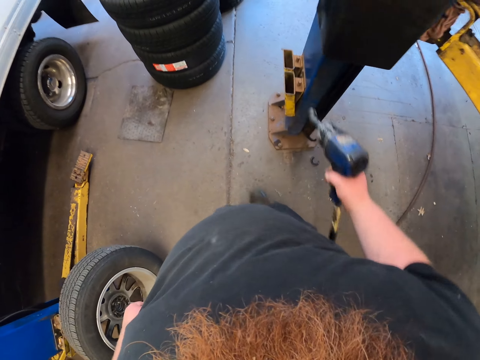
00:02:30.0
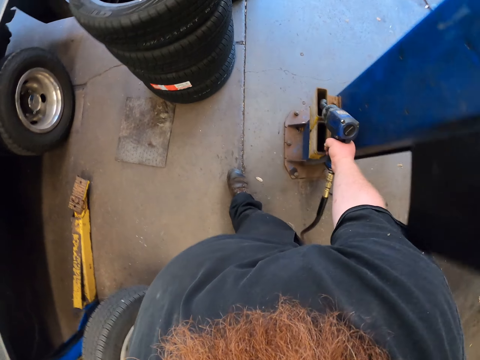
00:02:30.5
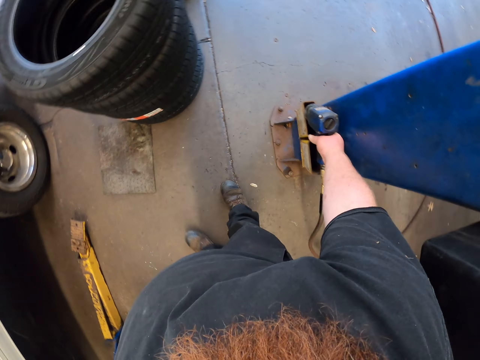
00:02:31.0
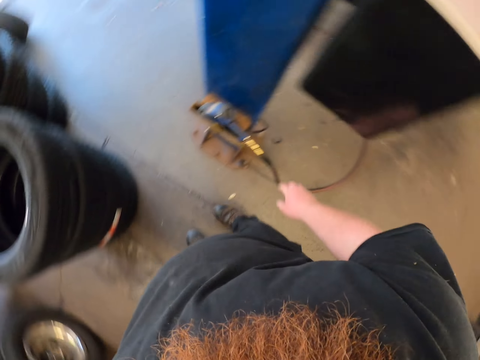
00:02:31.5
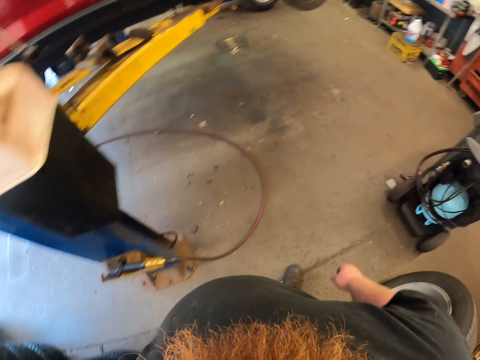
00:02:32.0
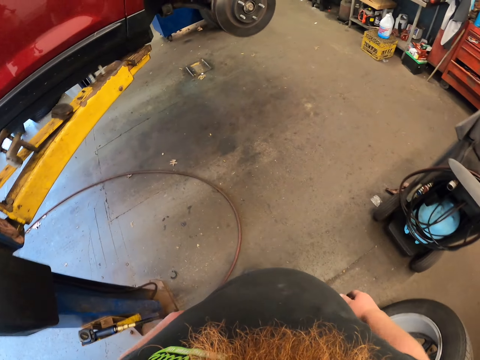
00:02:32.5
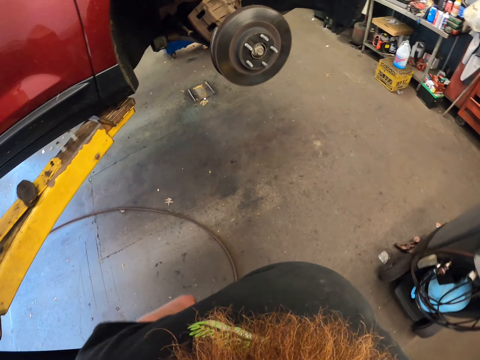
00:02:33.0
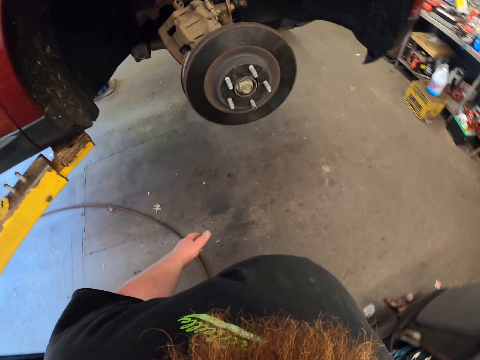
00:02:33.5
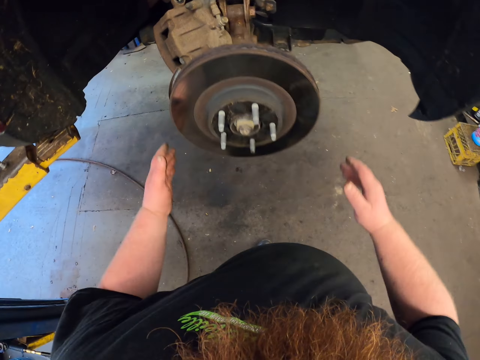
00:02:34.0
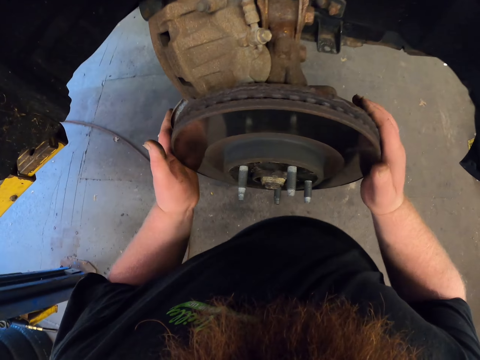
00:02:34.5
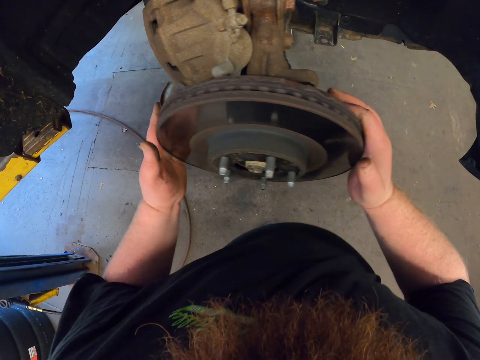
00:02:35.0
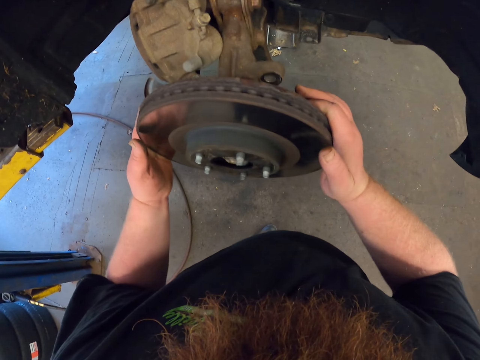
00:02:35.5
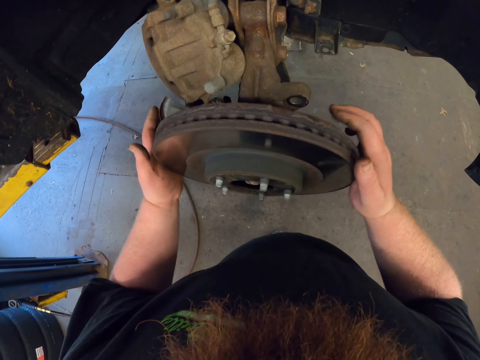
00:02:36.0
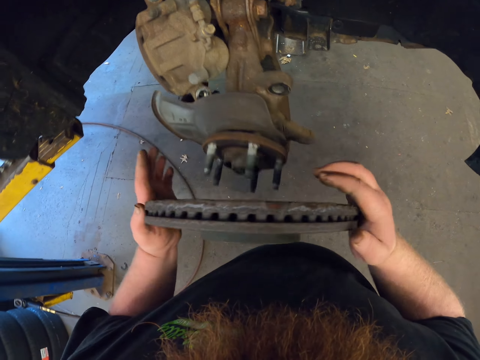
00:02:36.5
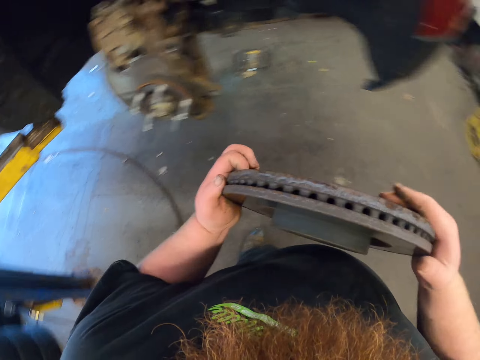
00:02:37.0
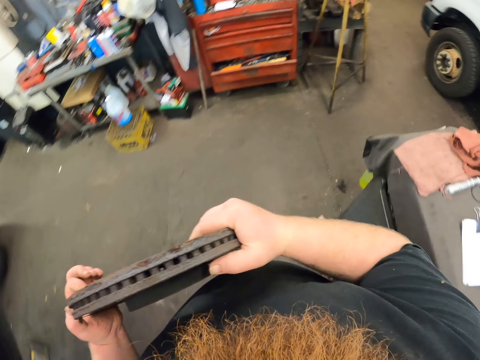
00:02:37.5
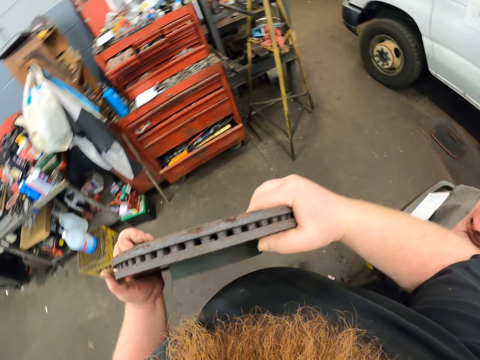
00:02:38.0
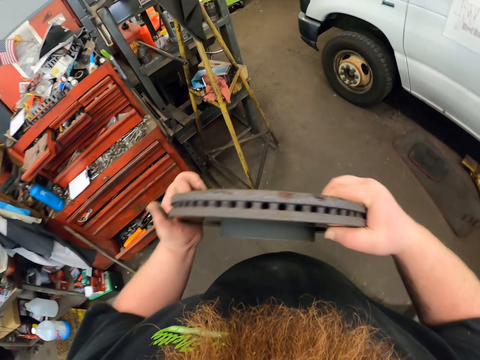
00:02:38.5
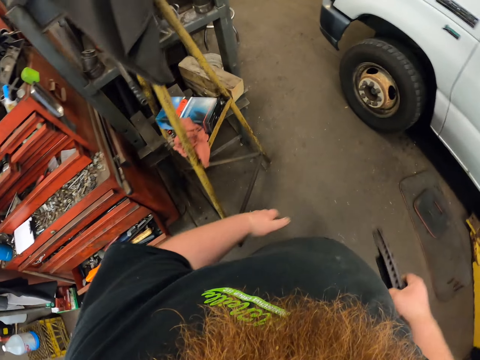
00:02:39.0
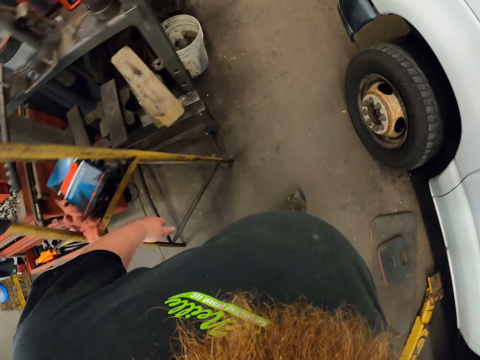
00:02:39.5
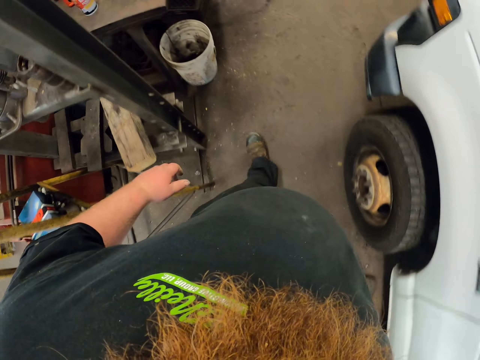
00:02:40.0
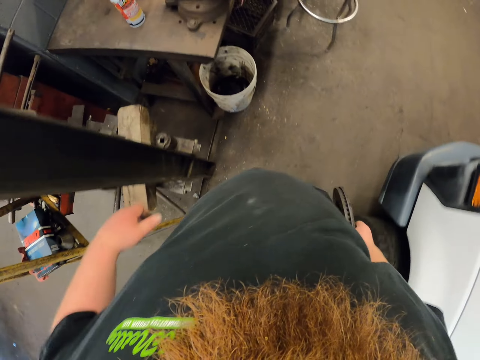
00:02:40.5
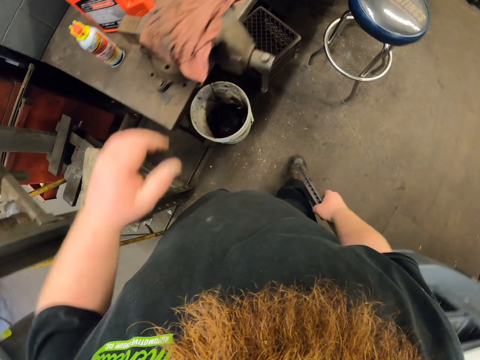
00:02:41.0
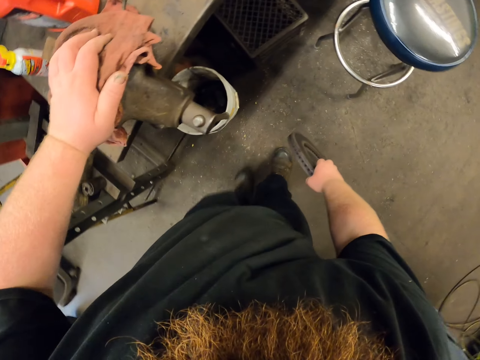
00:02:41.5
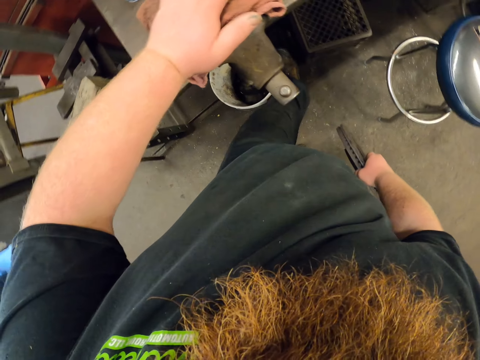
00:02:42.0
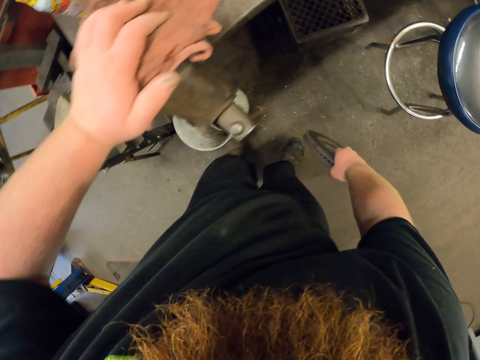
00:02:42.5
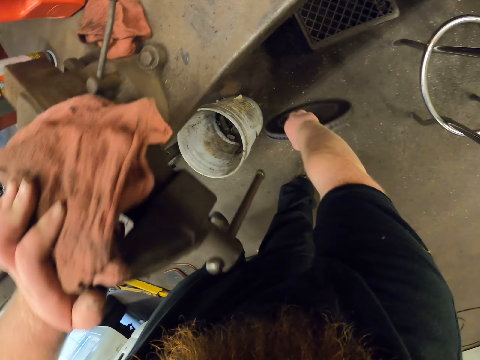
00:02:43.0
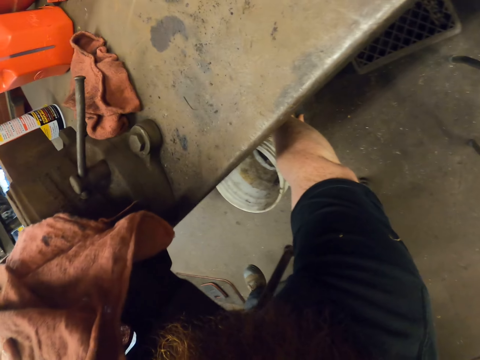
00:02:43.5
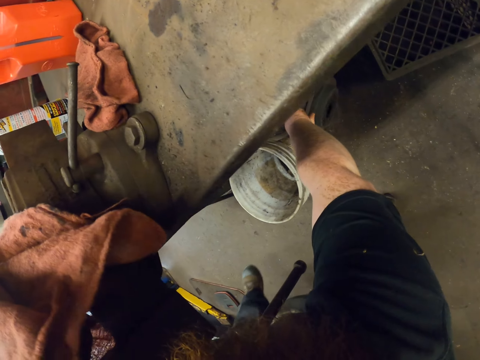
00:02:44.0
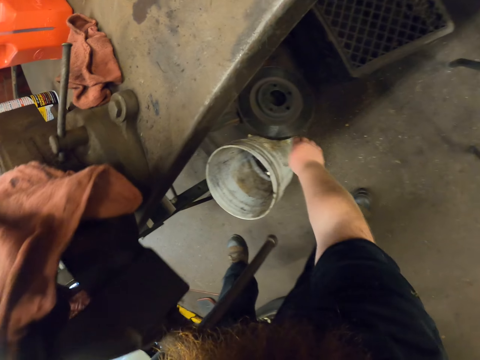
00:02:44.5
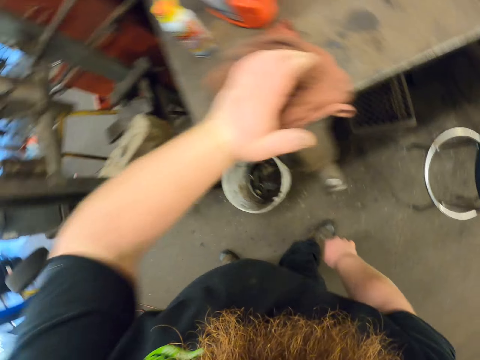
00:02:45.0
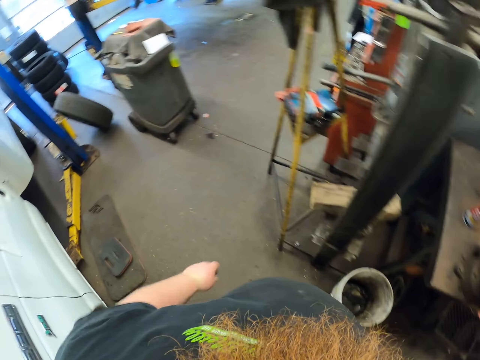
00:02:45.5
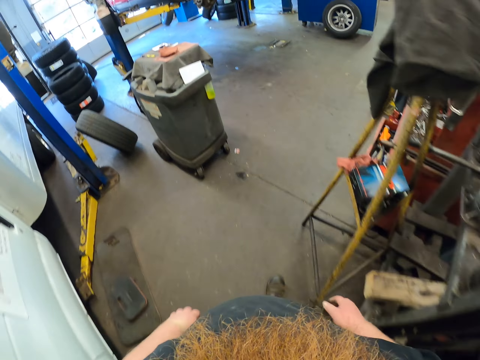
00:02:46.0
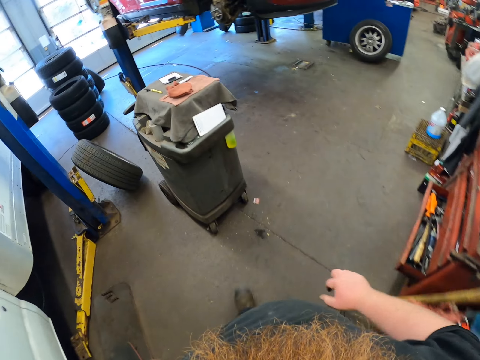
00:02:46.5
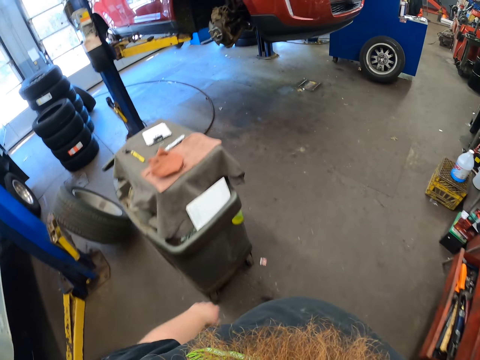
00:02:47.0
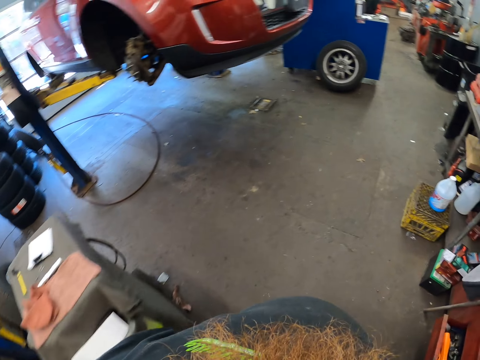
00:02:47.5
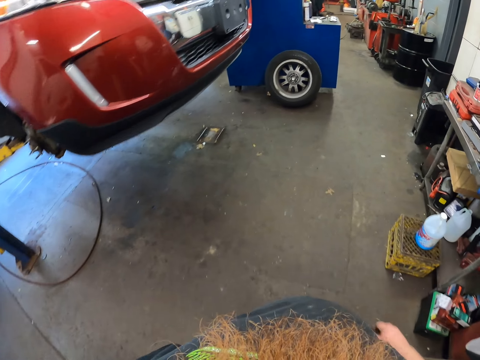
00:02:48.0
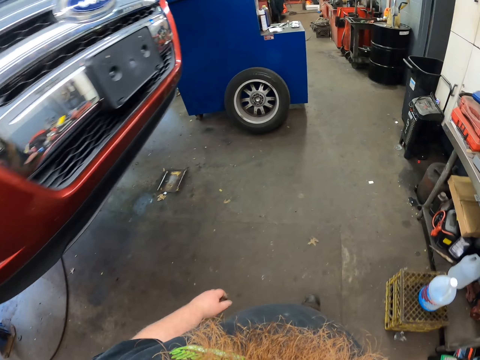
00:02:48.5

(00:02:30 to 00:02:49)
The camera wearer puts the bolt tightener aside. They walk. They turn around. They pull out the rotor disc. They walk in the room. They put the rotor disc down. They walk in the room.

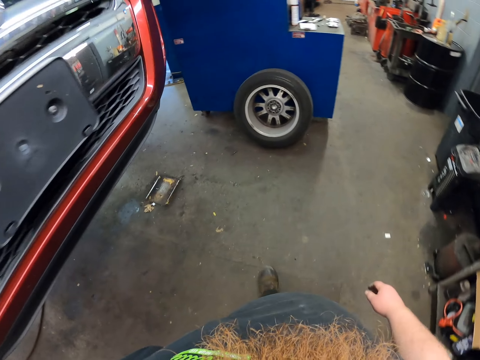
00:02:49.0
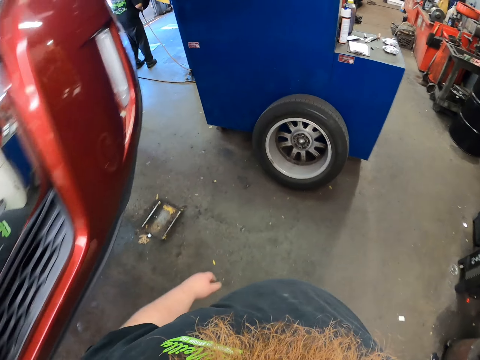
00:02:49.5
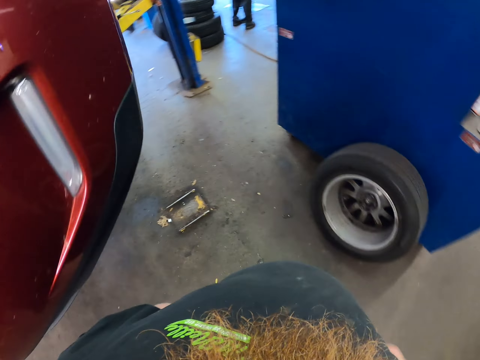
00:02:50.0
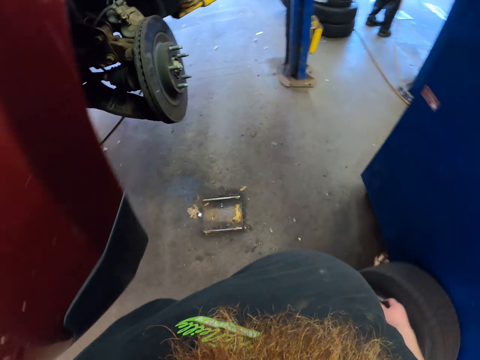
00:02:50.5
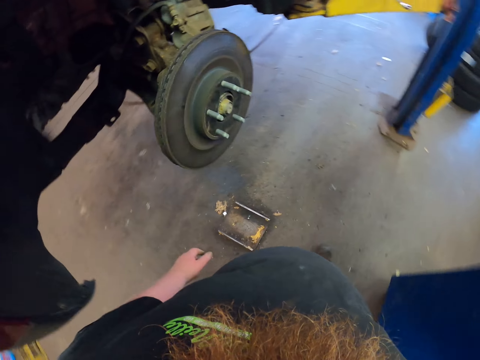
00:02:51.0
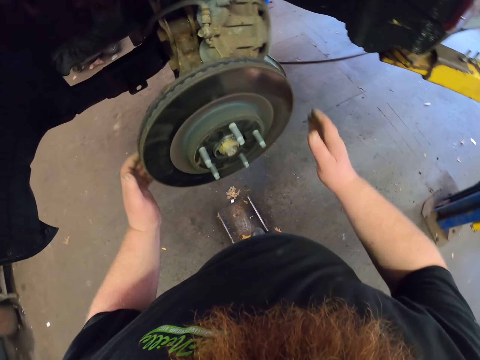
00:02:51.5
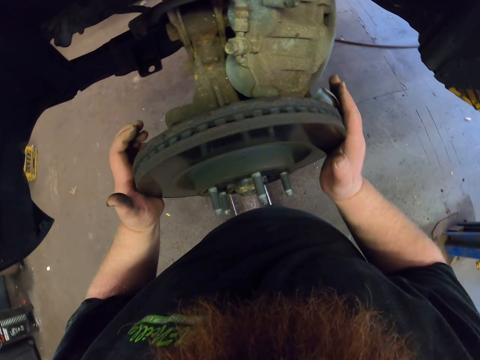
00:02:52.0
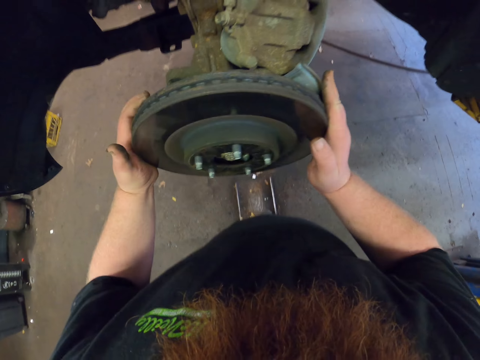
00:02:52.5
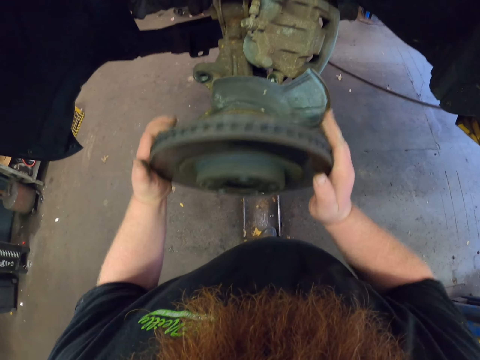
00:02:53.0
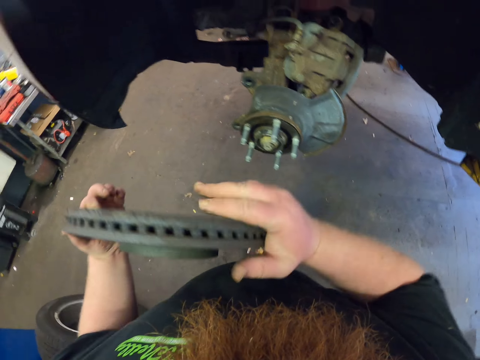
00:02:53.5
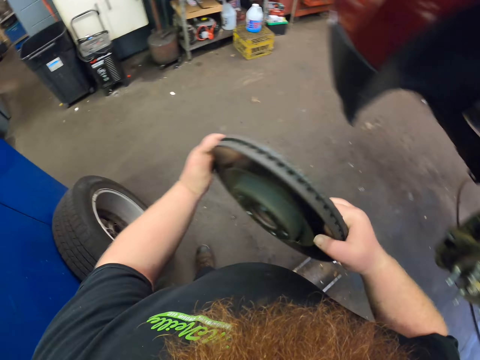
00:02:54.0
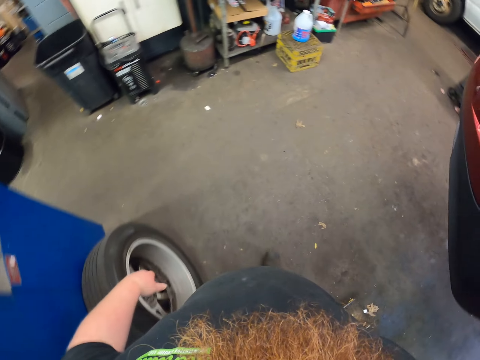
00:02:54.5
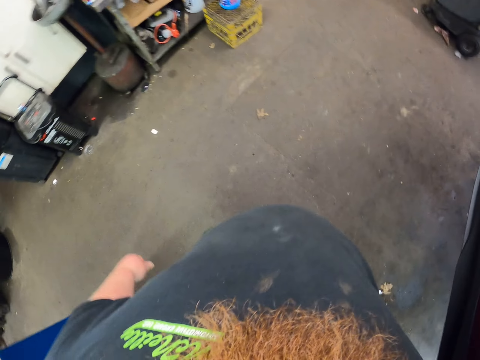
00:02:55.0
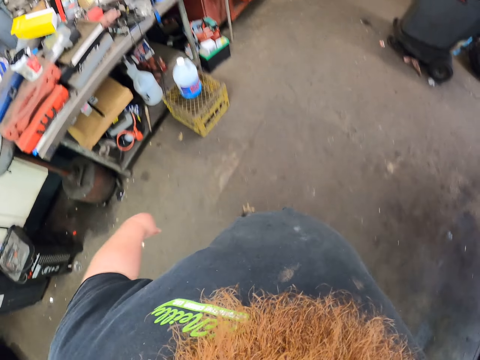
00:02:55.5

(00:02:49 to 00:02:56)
The camera wearer pulls the rotor disc. They walk.
